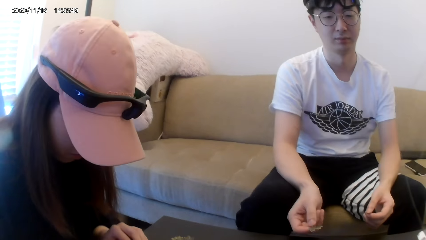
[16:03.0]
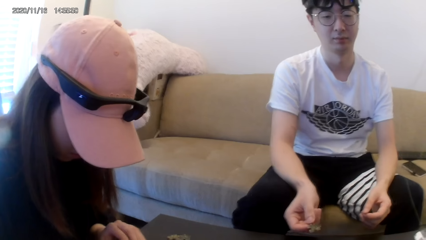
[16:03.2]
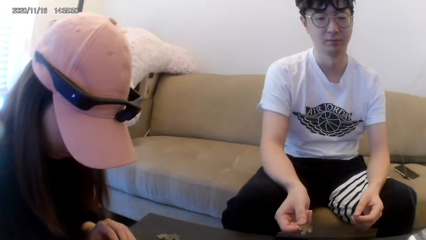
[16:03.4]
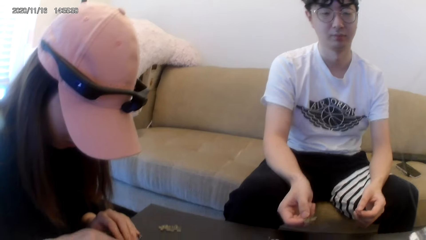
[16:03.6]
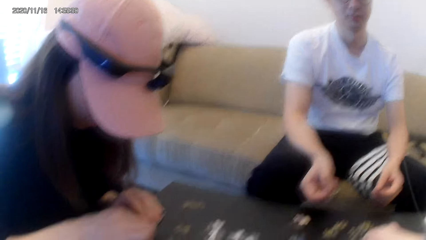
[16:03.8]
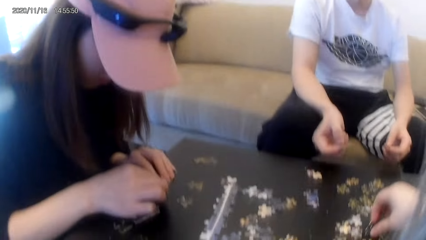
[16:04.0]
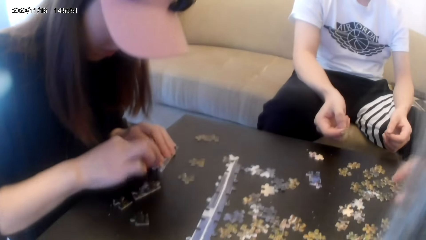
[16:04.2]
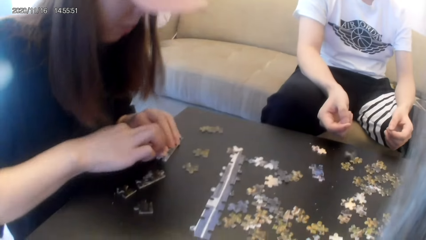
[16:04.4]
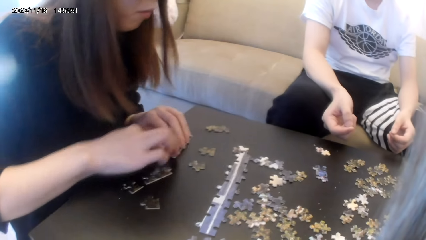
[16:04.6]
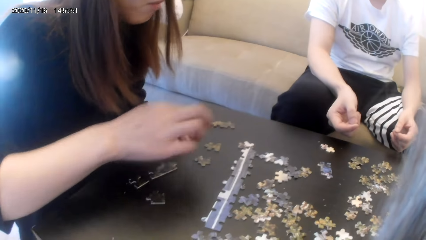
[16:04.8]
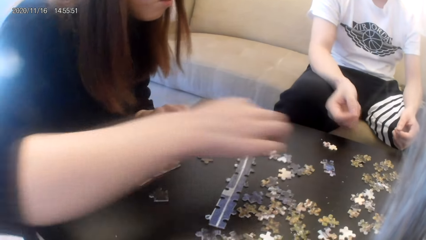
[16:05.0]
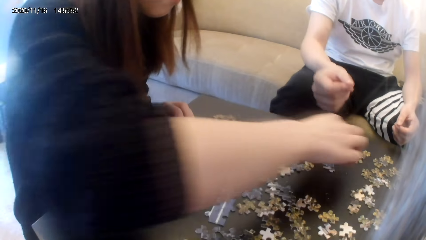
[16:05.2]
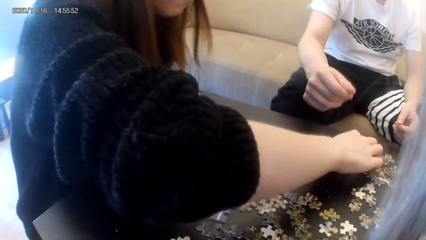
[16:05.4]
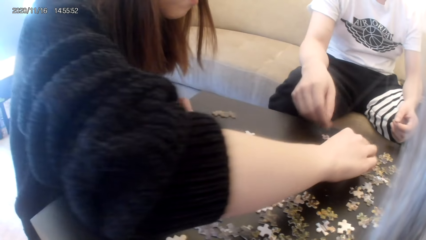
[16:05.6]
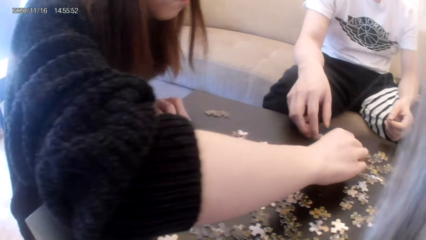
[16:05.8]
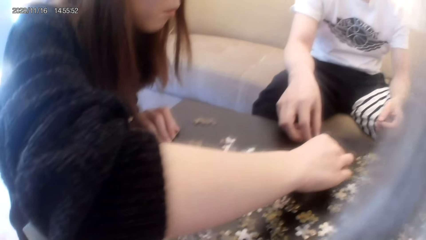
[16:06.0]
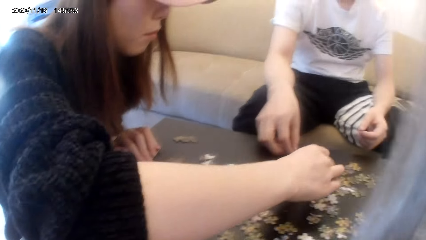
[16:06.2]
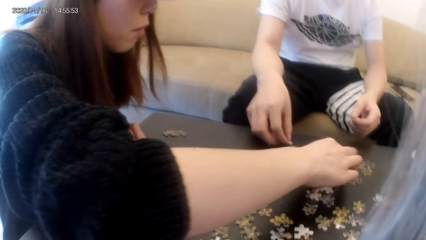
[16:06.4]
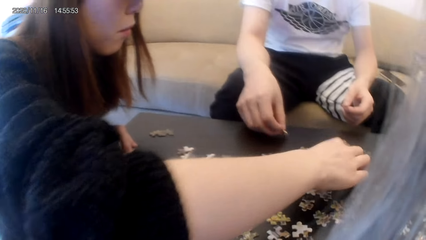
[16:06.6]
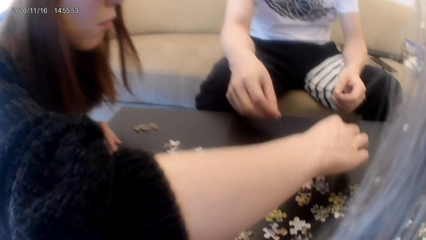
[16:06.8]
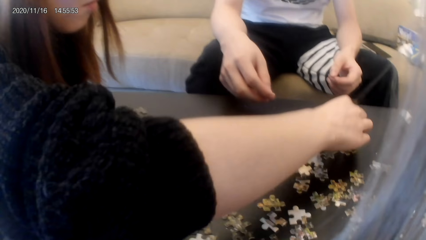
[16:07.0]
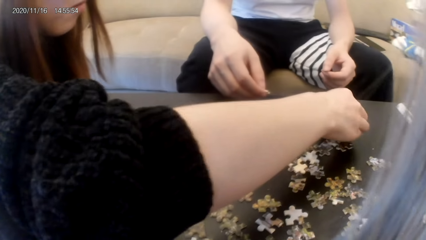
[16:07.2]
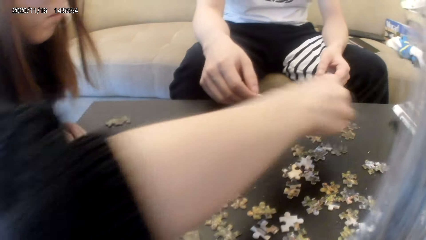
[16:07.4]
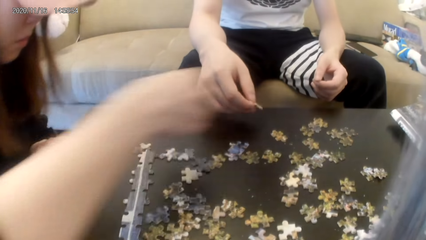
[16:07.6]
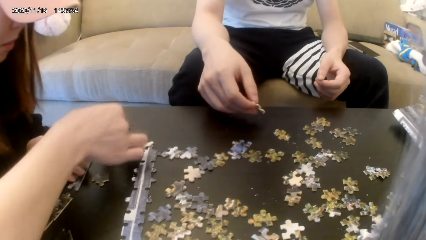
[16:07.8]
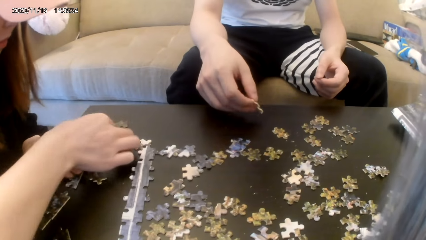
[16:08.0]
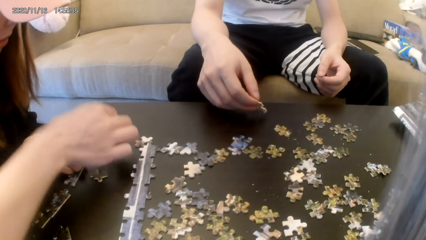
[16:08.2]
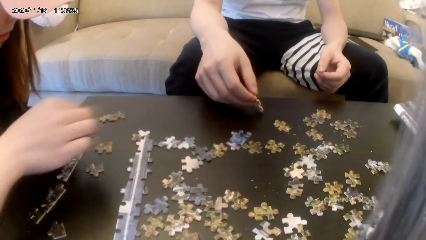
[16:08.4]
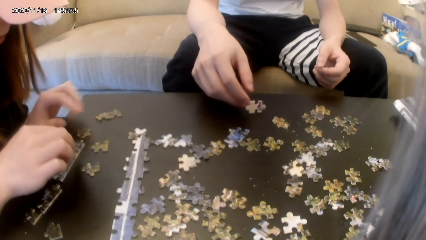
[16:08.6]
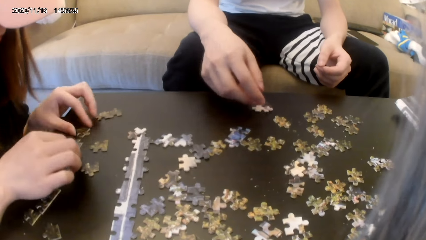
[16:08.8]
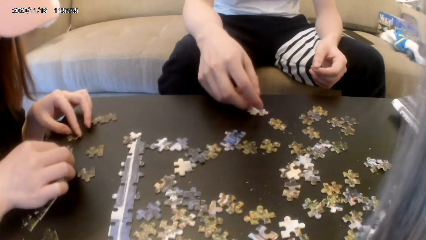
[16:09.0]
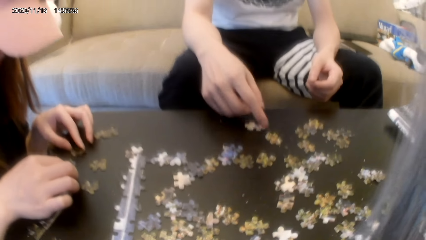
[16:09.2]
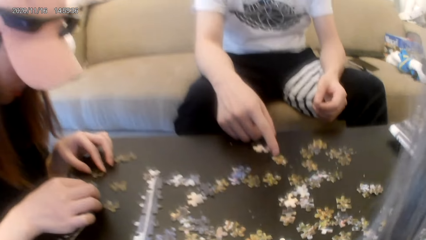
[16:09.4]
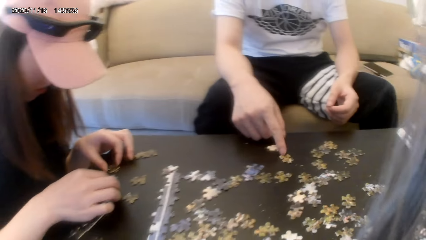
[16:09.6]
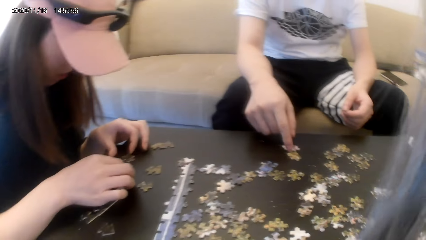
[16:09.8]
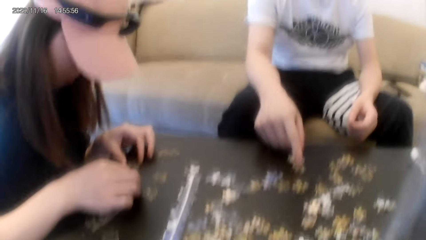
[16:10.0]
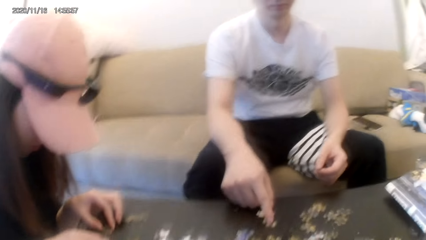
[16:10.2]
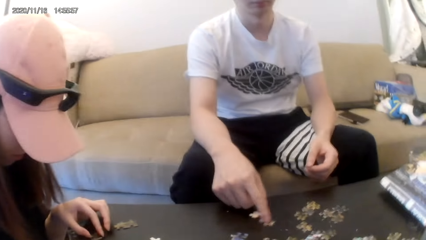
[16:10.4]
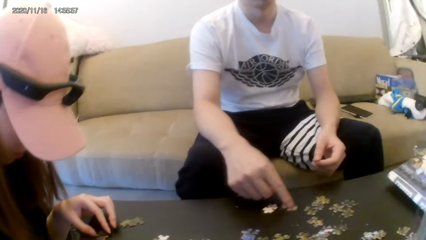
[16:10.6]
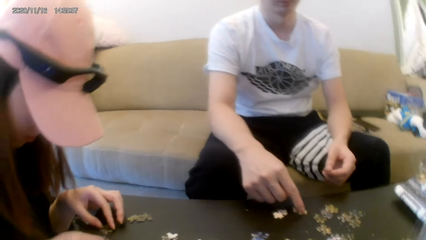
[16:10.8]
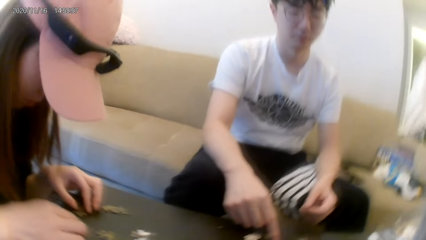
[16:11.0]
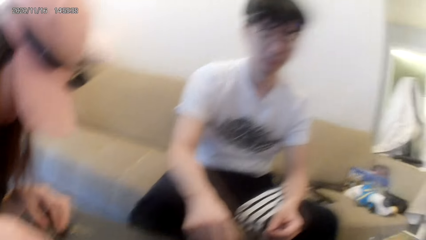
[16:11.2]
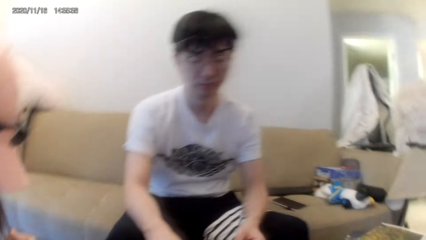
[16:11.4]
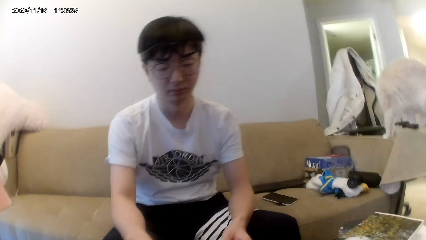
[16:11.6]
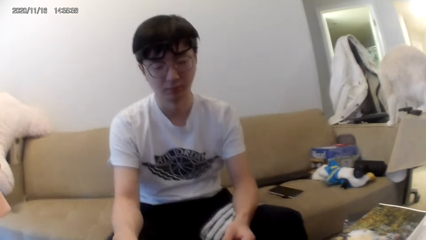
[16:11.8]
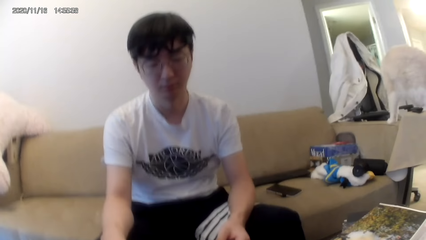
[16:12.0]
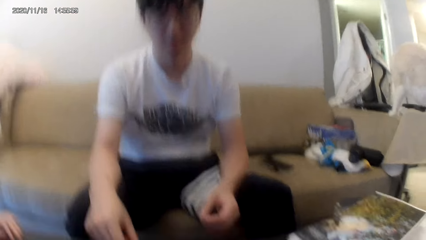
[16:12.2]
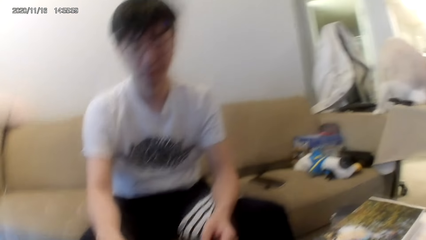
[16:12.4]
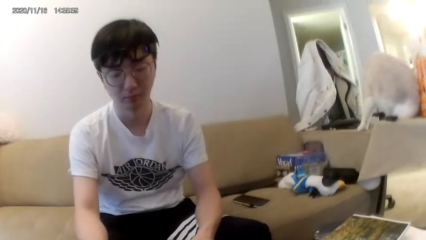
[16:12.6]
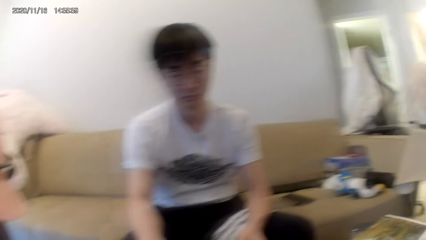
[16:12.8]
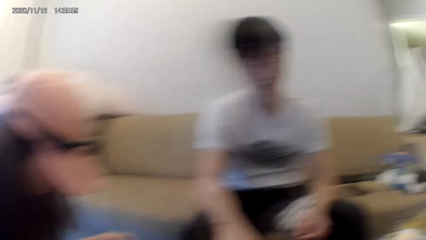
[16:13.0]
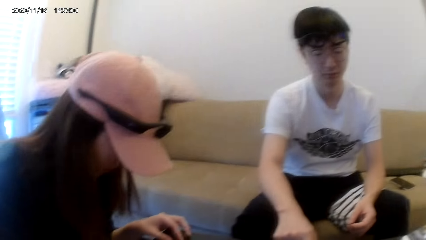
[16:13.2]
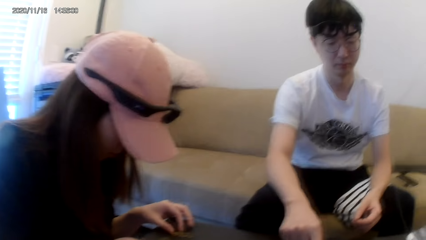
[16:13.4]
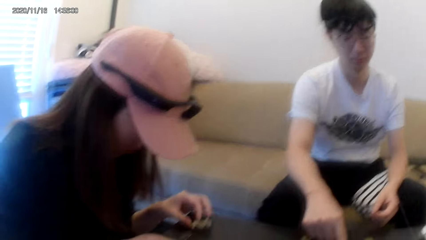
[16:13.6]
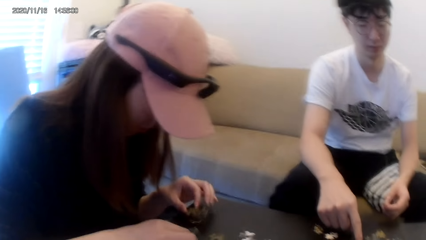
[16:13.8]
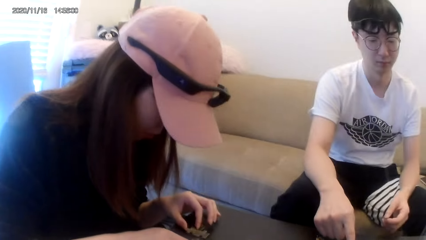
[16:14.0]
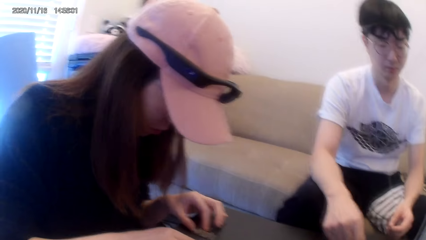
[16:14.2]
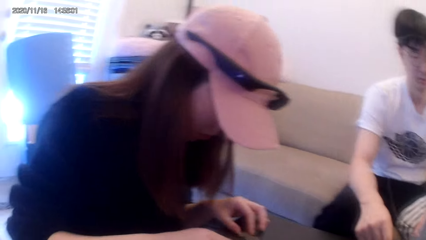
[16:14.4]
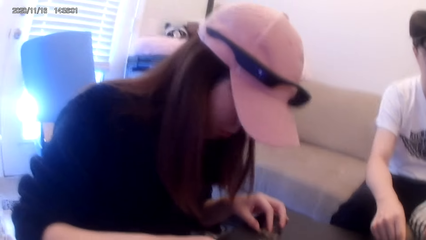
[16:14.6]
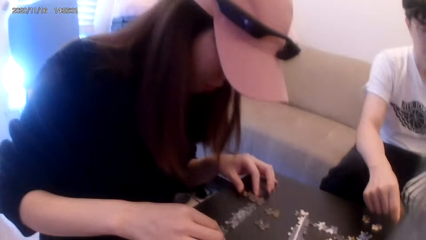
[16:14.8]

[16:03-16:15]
A man drops the card on the table. He touches the puzzle cards.

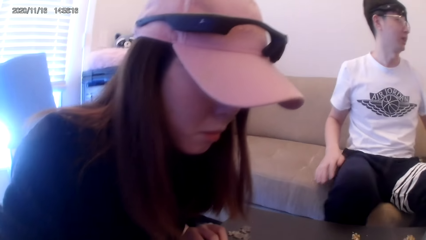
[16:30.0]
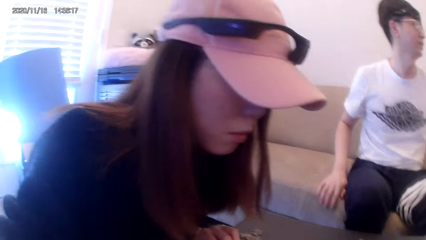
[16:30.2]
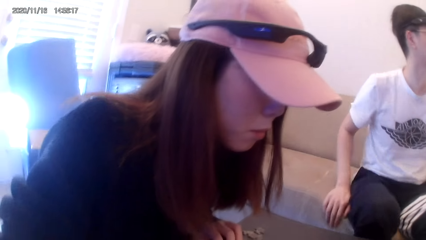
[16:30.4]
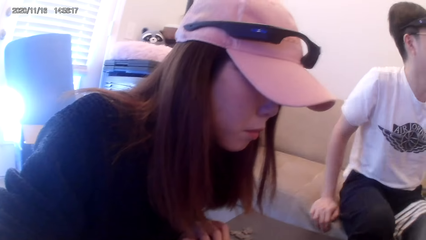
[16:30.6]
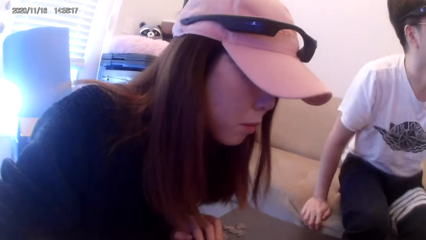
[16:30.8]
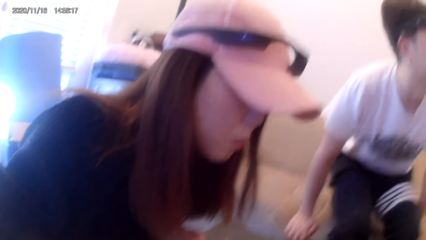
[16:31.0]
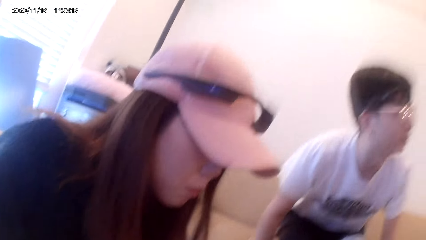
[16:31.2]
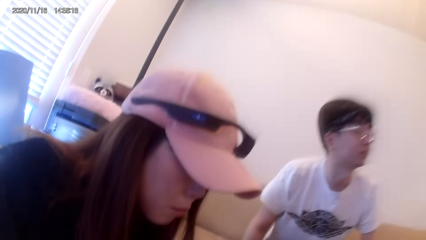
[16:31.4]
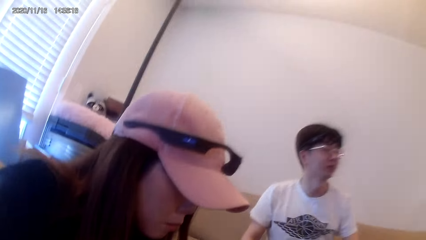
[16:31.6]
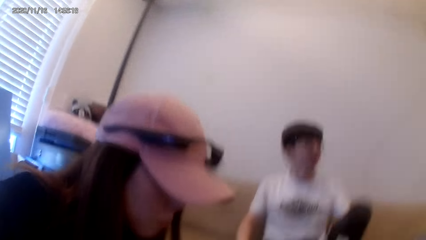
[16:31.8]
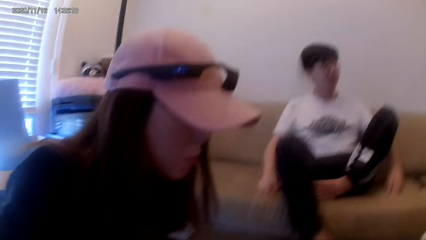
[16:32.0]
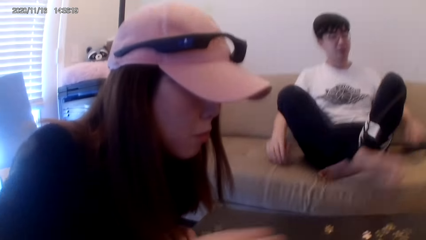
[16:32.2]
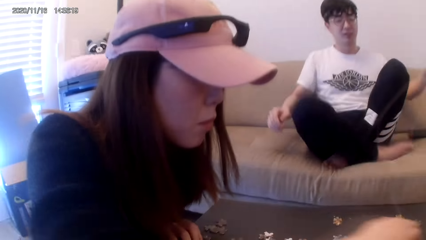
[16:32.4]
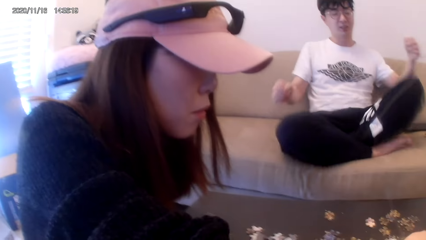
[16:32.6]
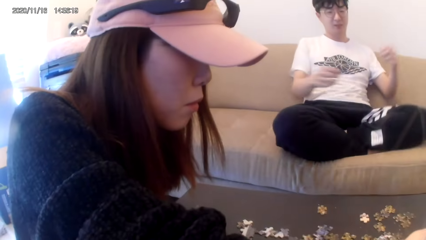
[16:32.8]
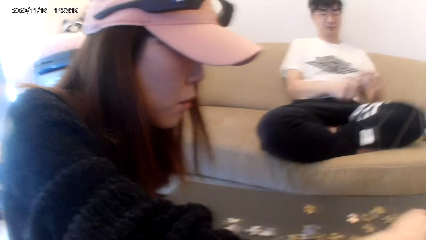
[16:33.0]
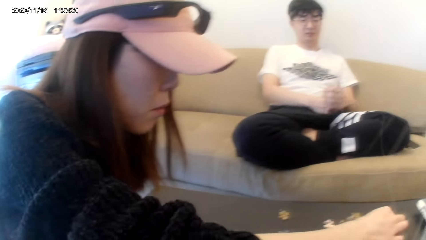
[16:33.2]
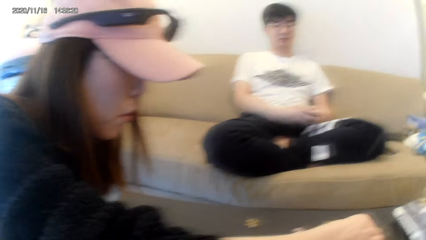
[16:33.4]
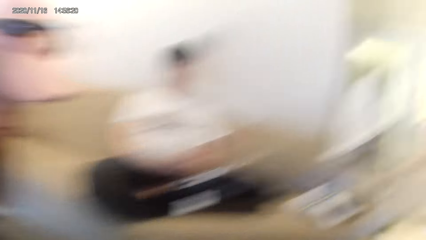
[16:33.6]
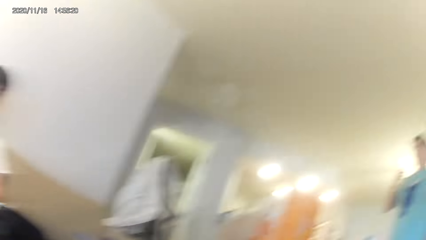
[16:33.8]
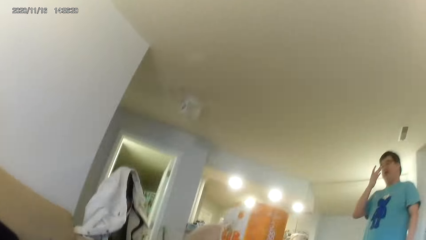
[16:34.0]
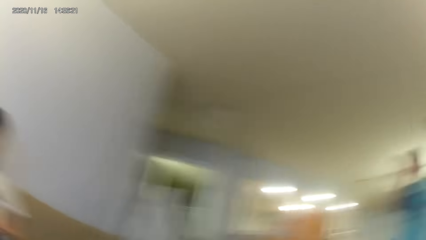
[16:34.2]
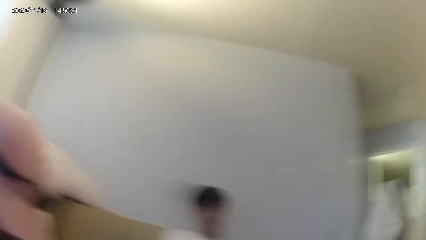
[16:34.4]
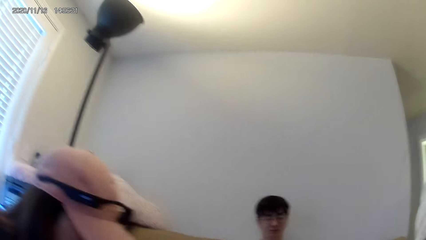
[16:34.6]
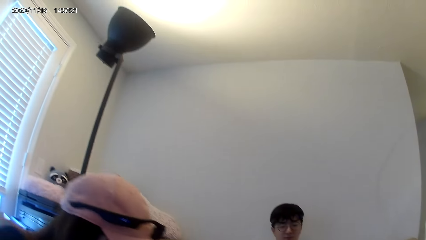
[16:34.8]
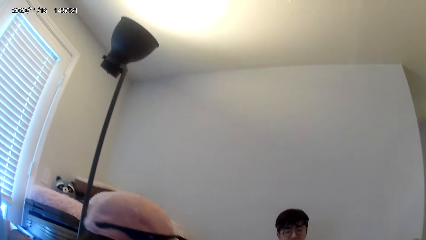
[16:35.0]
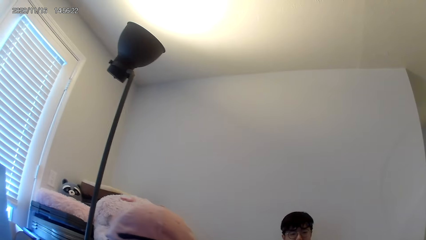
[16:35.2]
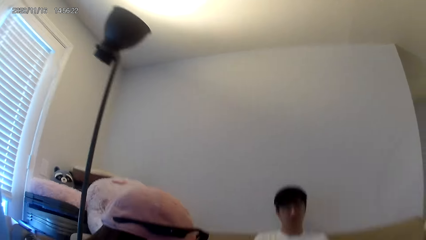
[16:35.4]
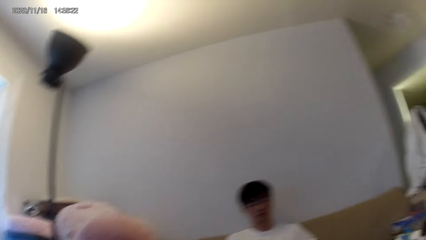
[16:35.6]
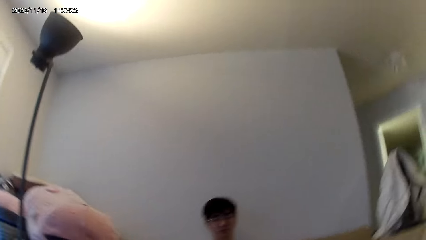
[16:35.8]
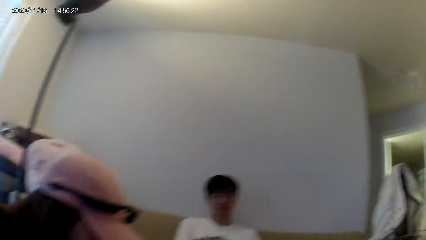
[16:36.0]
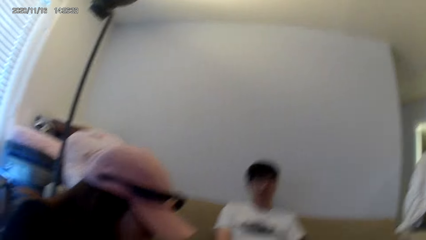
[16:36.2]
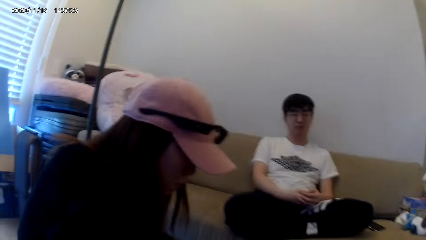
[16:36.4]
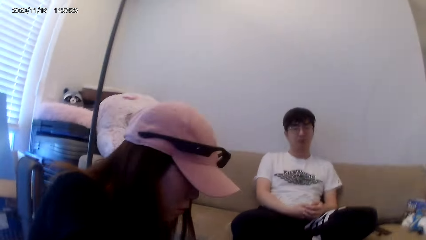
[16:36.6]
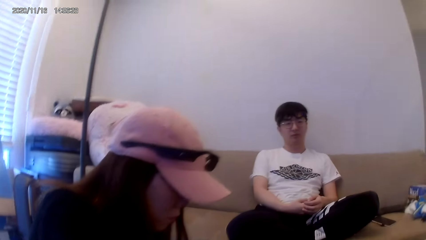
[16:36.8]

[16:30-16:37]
A man sits back on the couch.
